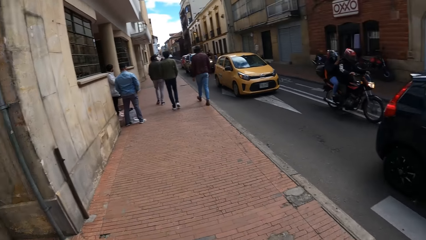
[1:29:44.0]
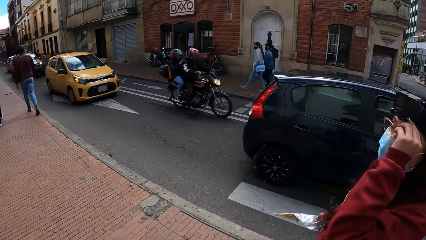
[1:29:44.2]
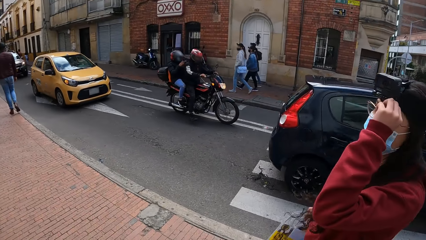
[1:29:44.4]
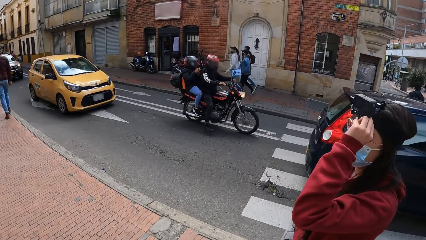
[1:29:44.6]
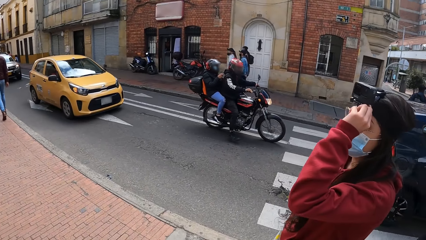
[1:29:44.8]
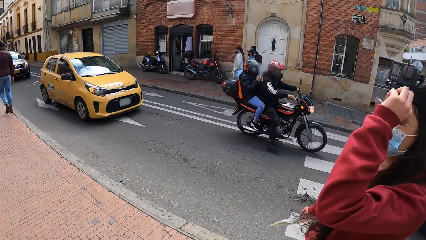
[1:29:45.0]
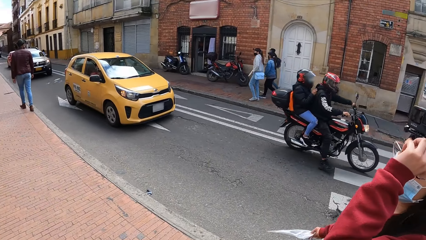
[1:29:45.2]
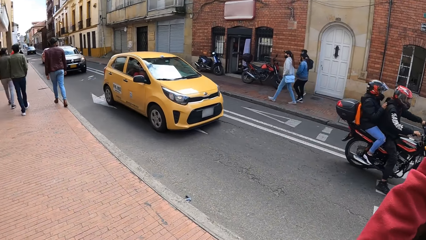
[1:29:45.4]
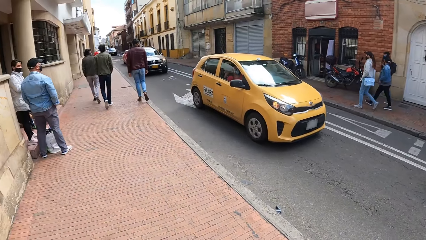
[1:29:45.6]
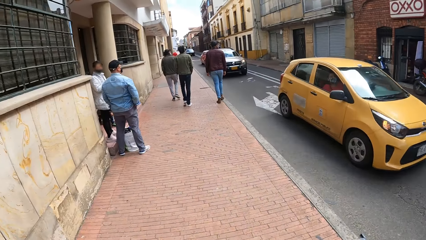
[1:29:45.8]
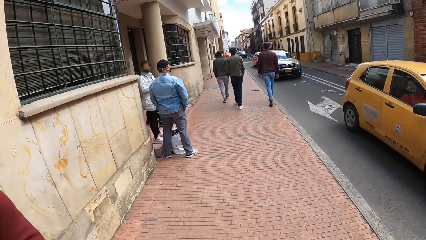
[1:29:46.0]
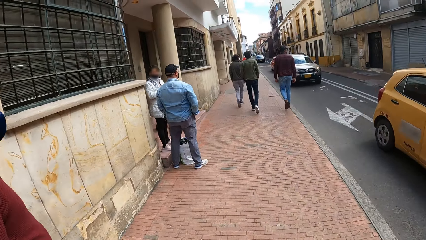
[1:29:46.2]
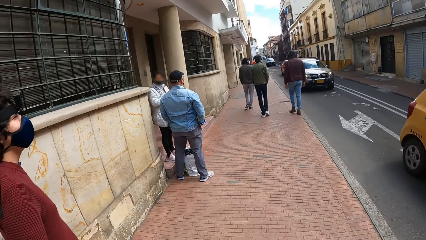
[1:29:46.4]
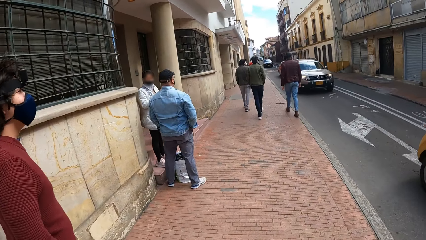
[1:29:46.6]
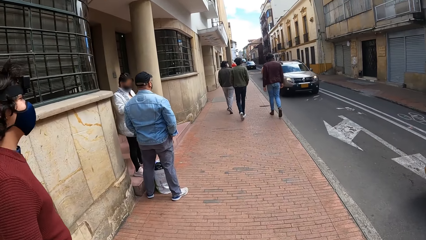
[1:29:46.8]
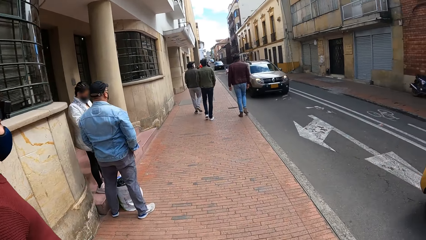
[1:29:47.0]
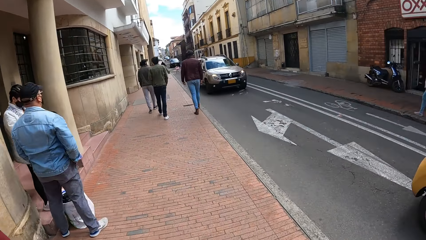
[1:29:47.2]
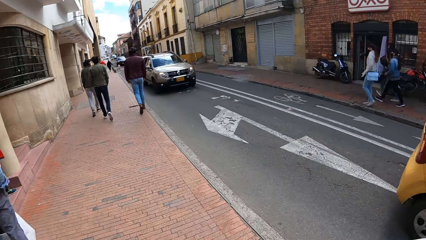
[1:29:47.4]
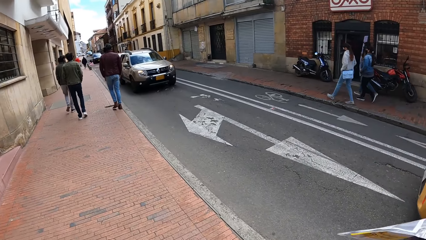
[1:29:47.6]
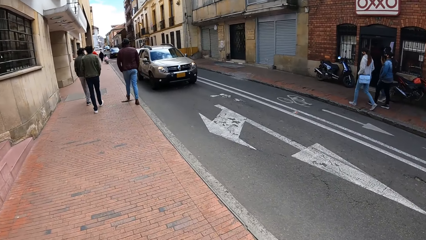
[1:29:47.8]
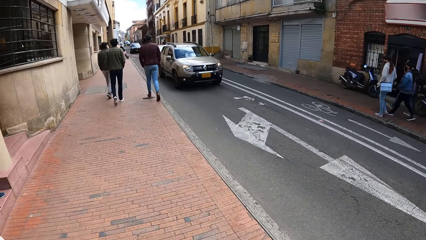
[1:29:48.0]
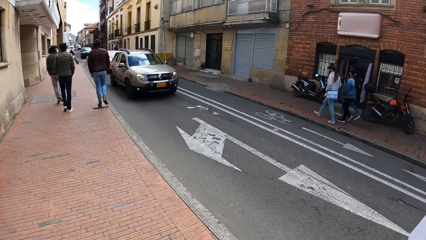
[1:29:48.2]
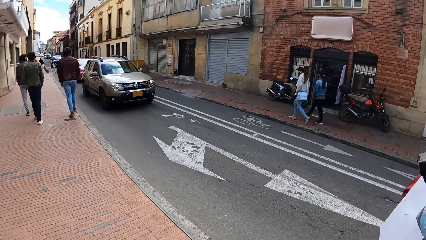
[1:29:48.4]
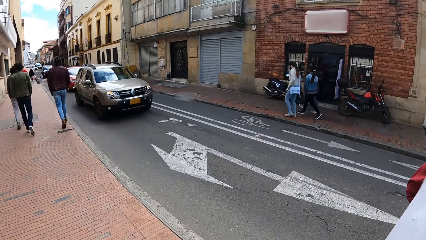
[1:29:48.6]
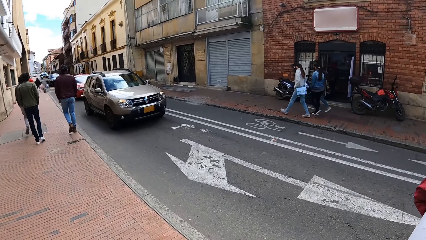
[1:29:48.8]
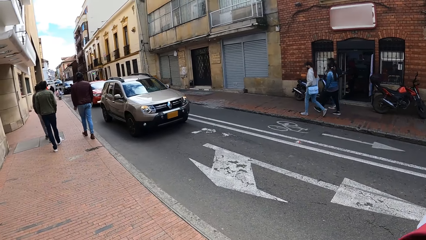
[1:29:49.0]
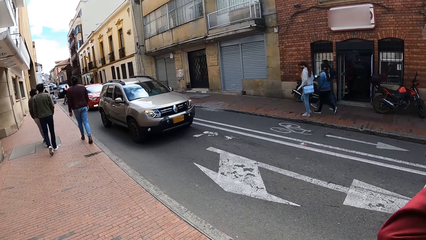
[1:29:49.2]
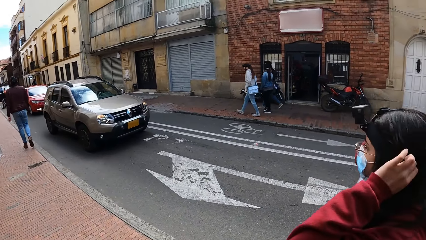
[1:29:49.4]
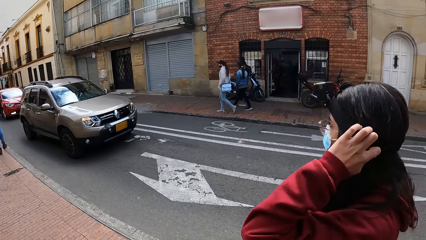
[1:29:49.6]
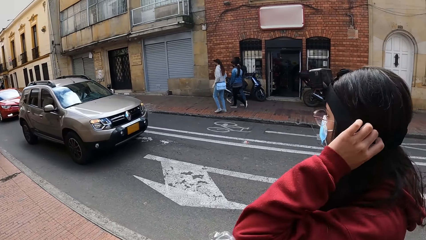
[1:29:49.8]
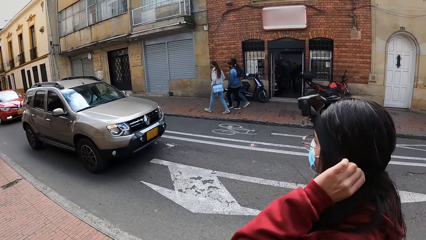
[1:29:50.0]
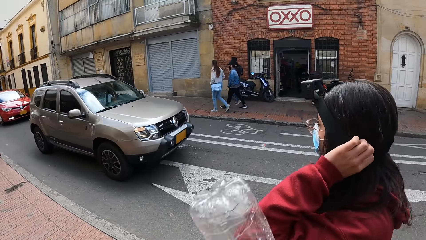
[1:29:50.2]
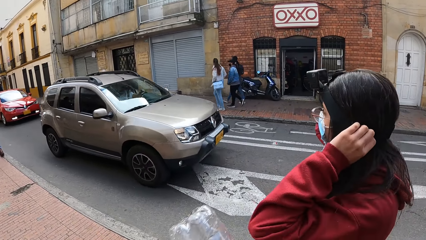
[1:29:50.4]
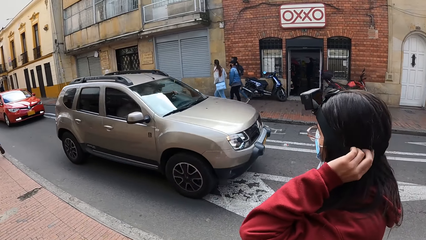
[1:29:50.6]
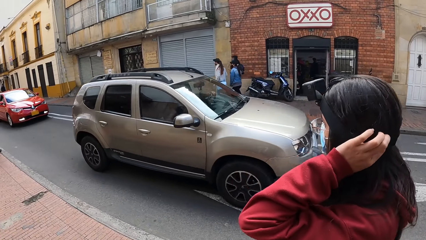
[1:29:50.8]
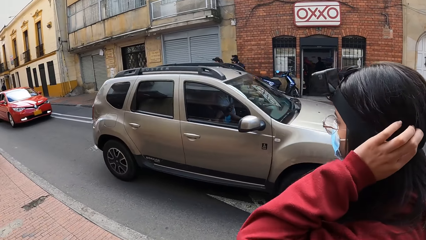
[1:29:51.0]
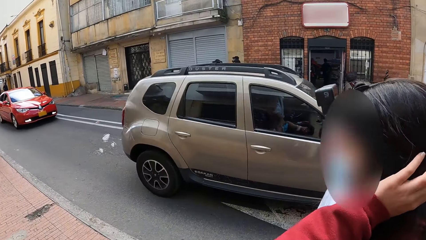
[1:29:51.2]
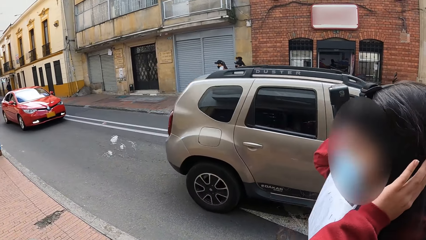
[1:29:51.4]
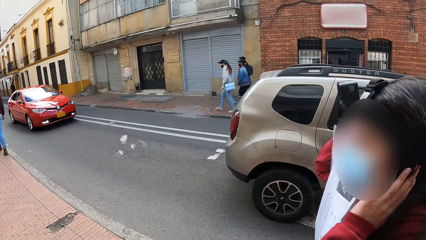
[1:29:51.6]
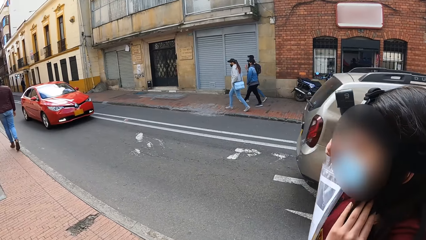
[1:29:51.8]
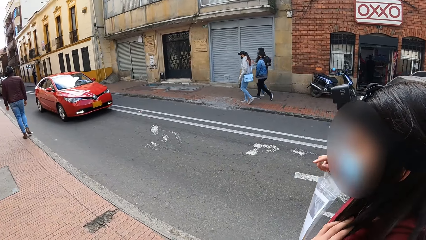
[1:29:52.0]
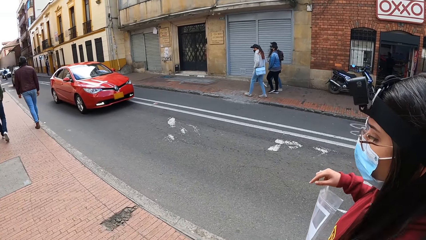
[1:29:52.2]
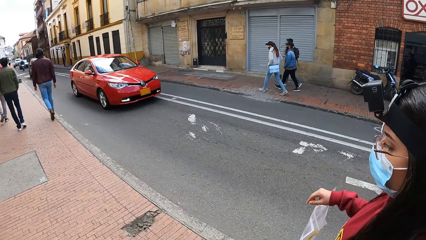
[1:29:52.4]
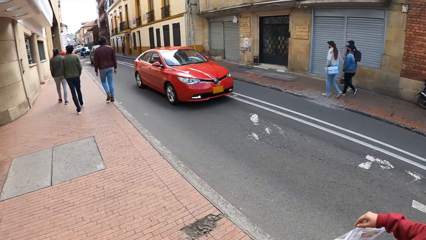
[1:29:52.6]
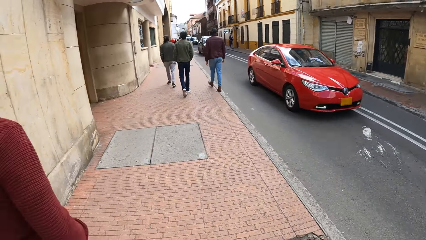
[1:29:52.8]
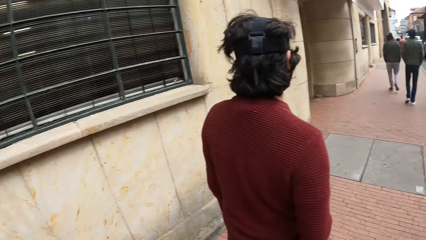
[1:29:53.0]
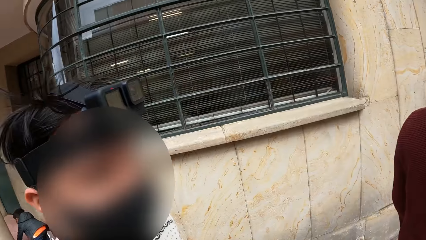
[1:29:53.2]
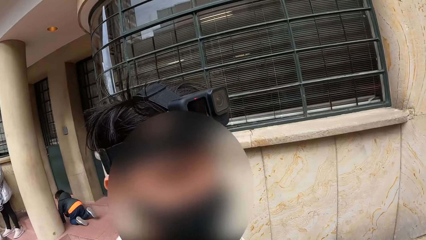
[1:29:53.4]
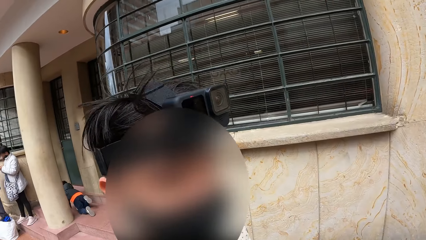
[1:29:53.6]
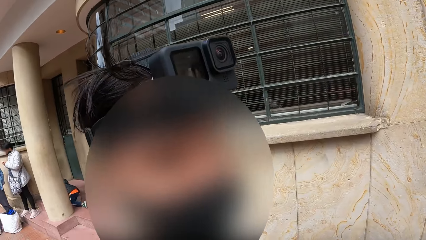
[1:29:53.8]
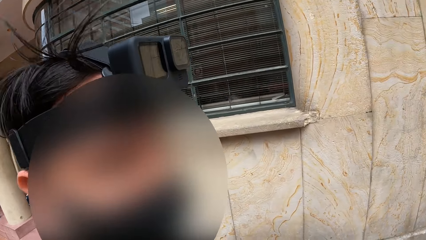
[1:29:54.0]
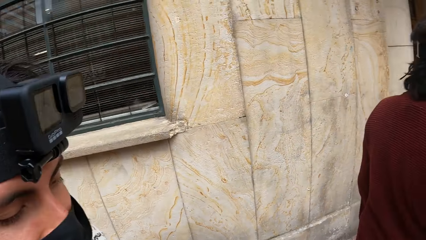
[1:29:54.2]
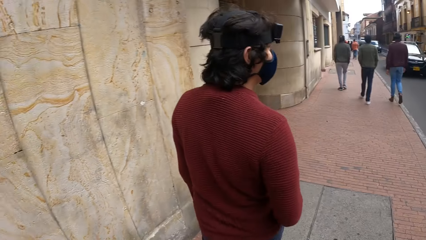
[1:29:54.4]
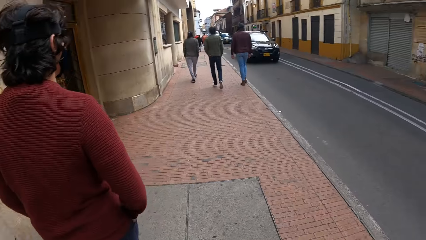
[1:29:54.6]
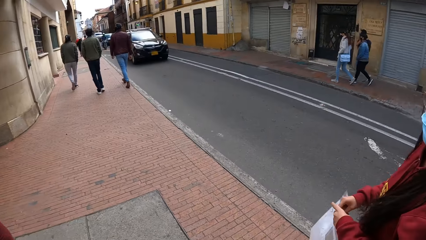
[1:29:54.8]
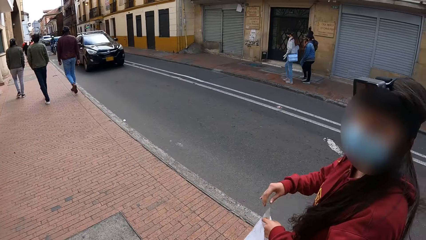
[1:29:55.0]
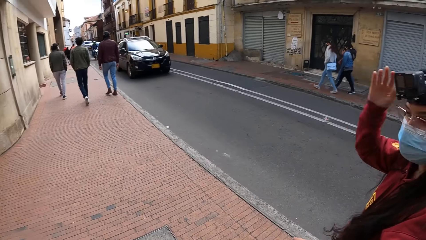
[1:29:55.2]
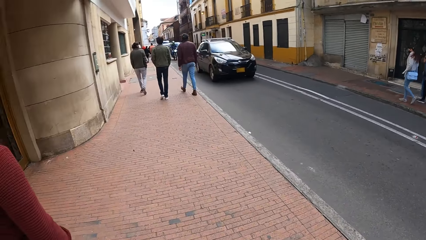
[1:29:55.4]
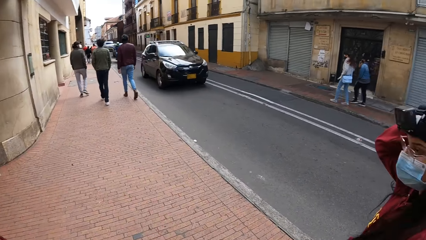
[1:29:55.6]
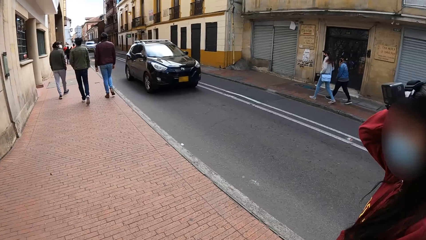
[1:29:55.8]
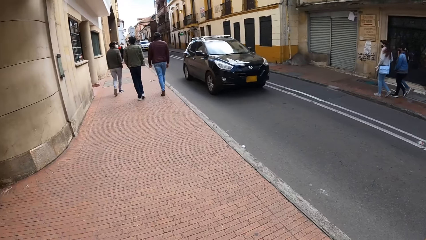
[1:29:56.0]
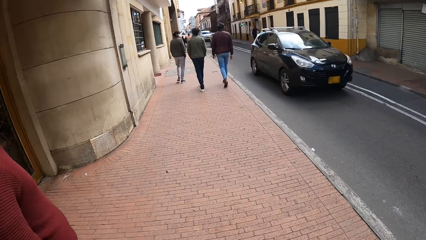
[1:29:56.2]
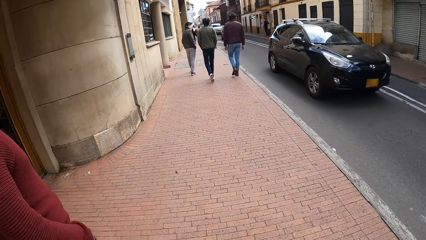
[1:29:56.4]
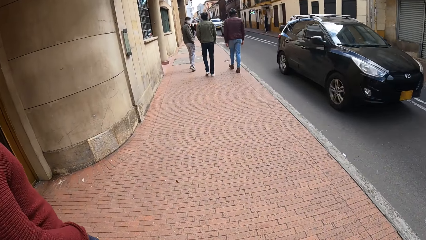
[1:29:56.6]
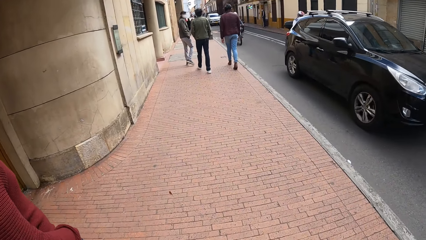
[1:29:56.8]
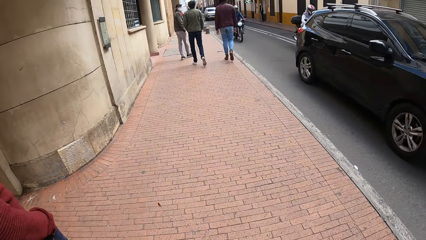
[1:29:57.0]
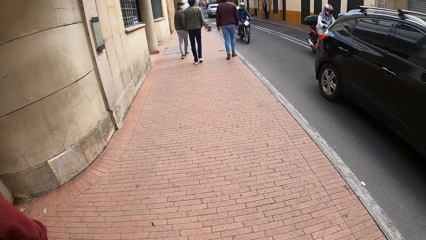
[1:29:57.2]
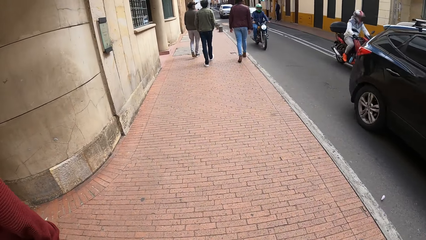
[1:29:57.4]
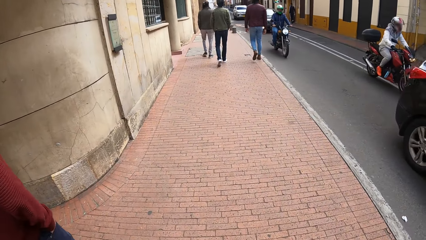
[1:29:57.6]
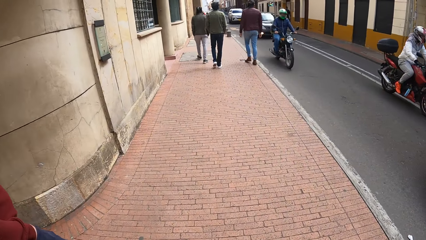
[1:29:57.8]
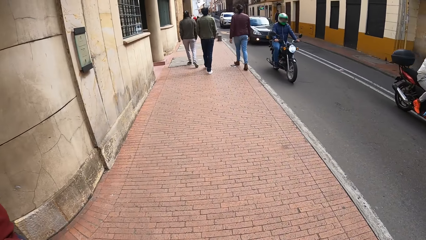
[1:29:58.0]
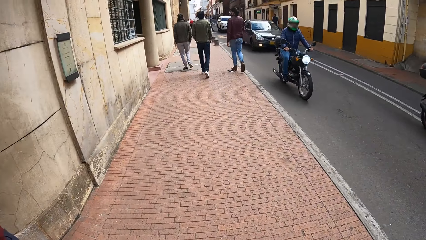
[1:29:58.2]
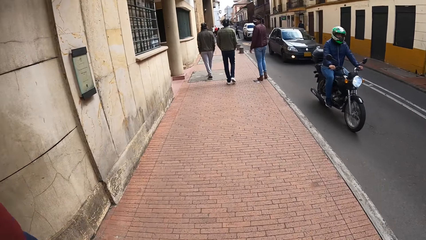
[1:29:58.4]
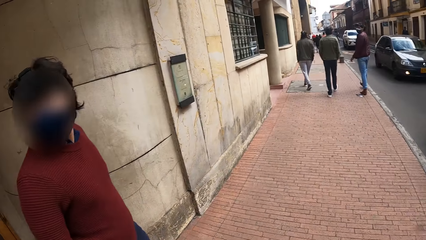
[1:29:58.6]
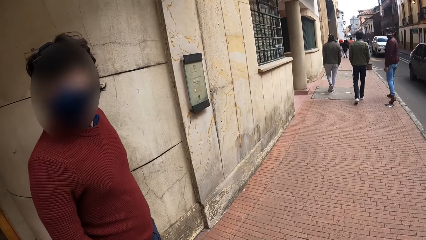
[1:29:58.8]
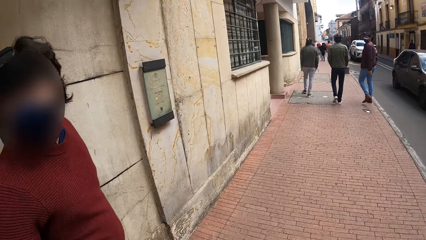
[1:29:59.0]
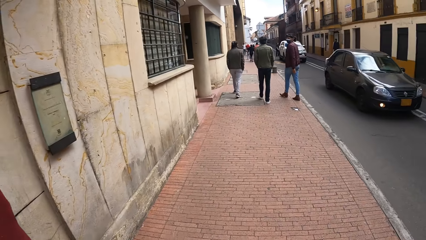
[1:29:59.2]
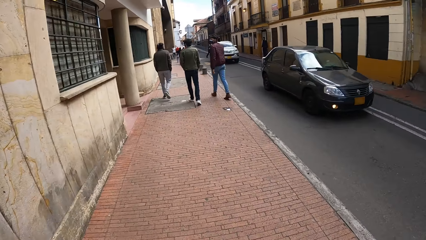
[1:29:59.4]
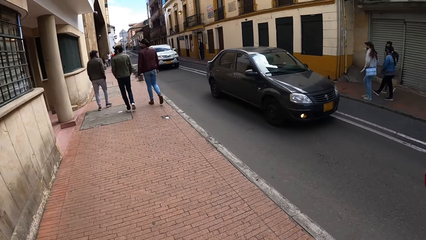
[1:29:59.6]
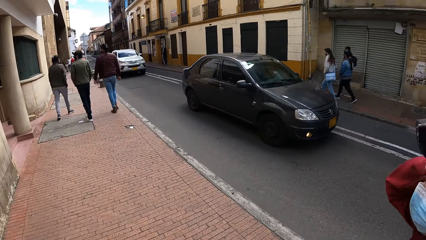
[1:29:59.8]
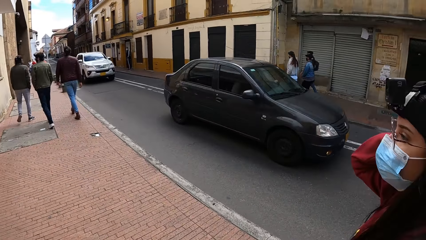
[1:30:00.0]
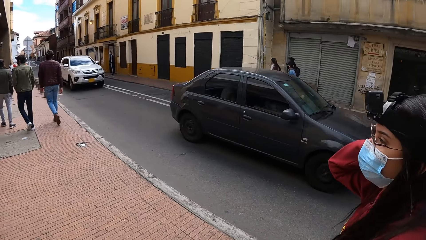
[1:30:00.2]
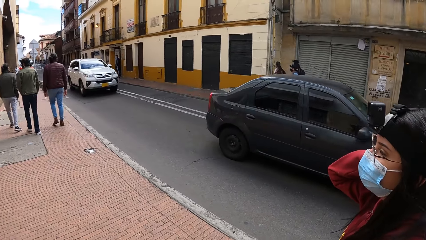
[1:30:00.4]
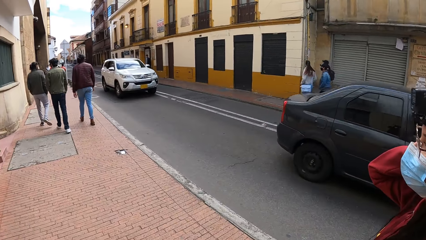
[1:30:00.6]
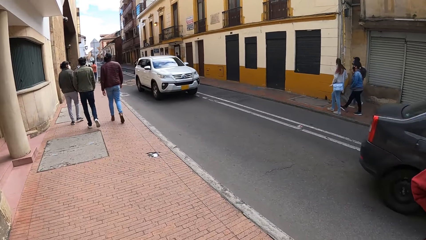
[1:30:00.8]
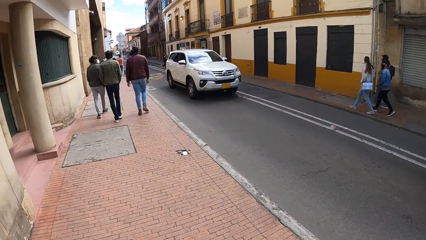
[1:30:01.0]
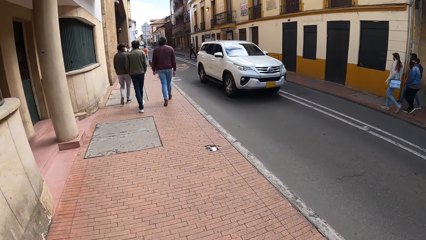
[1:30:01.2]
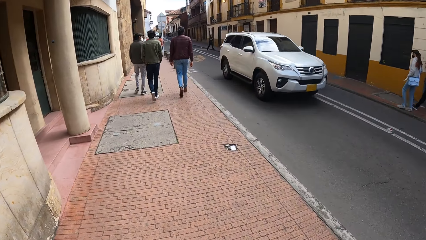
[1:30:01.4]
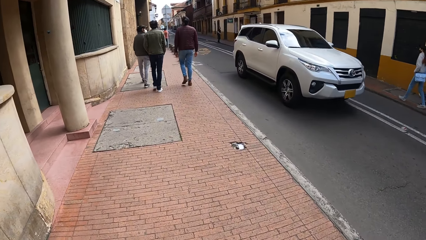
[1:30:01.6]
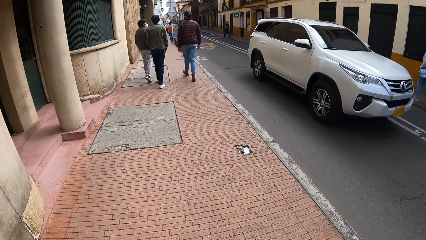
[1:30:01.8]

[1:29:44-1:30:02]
A black car drives past the camera wearer. The woman adjusts the camera on her head with her left hand. A motorcycle rides past the camera wearer. A yellow cab drives past her. The woman adjusts the camera on her head with her left hand. The camera wearer raises the bottle of water in her right hand. A grey SUV drives past her. The woman raises her right hand towards her head. A black SUV drives past the camera wearer. A motorcycle rides past her. A black car drives past her.
